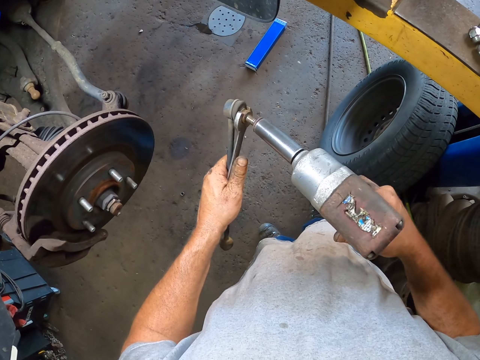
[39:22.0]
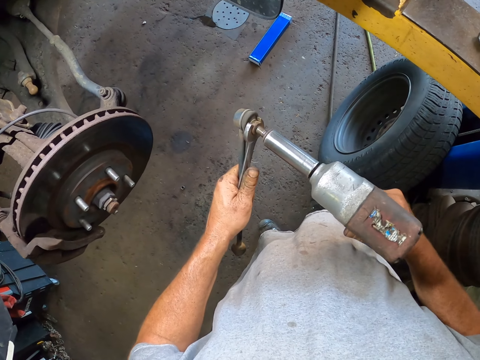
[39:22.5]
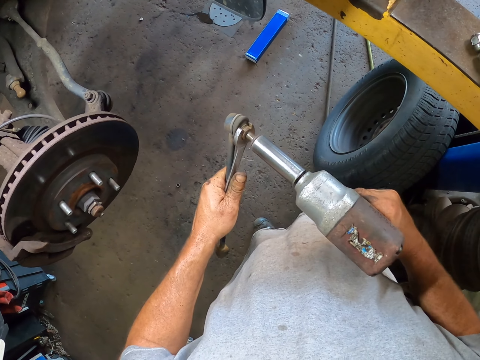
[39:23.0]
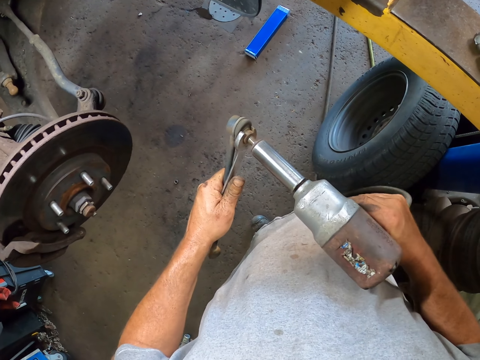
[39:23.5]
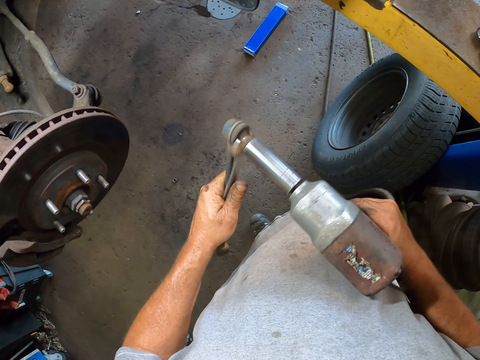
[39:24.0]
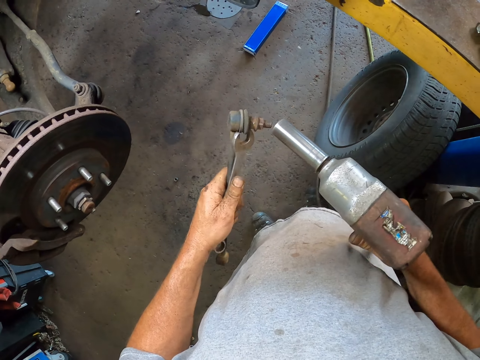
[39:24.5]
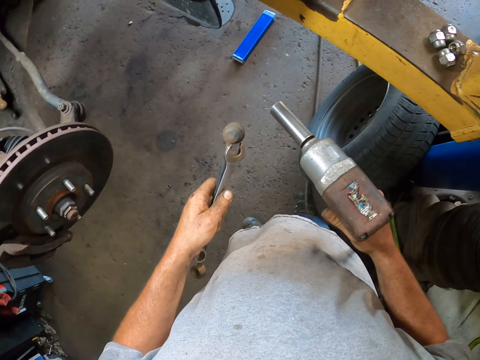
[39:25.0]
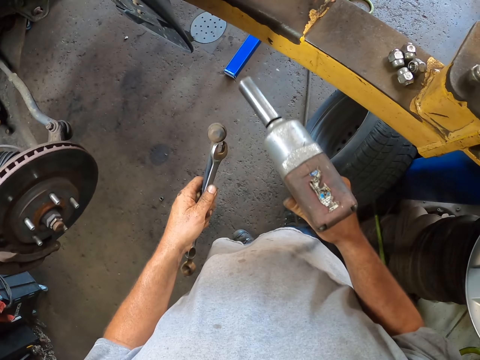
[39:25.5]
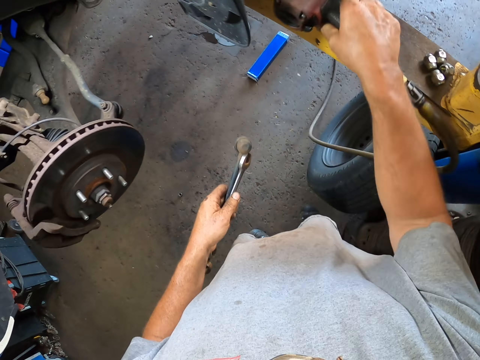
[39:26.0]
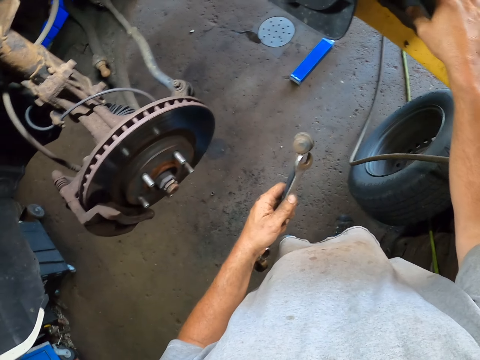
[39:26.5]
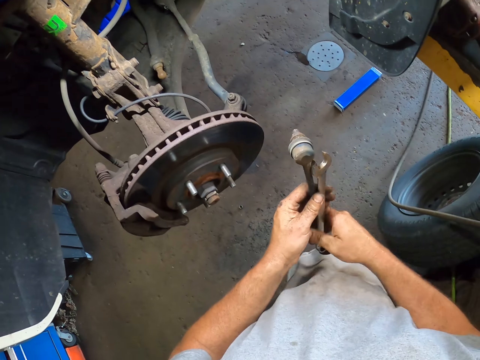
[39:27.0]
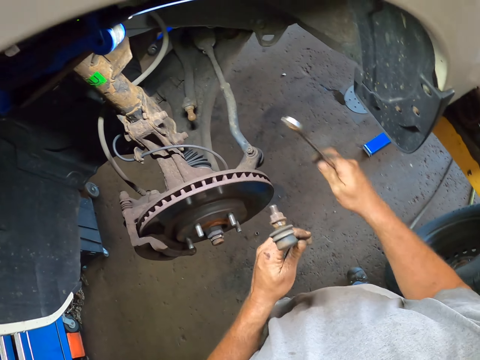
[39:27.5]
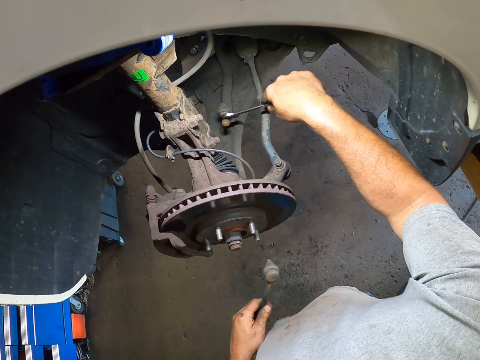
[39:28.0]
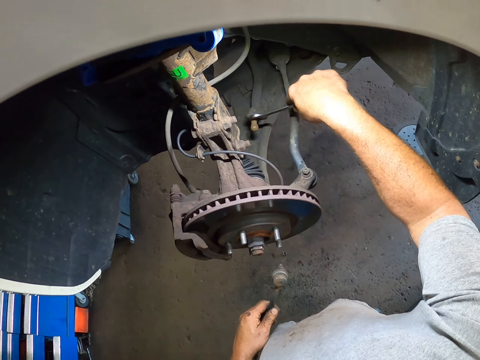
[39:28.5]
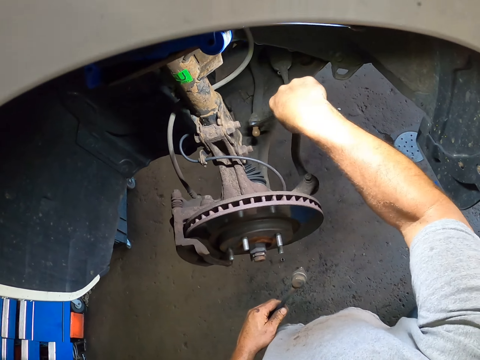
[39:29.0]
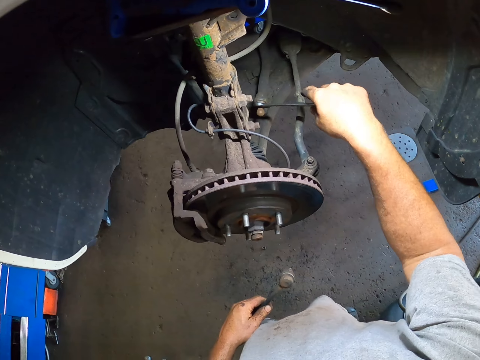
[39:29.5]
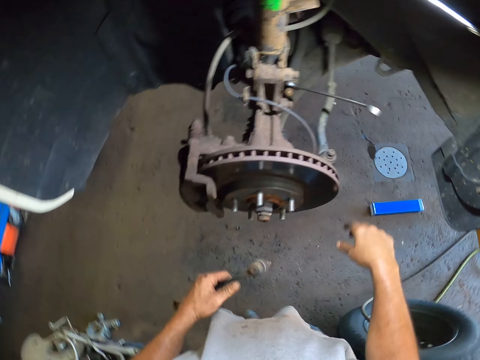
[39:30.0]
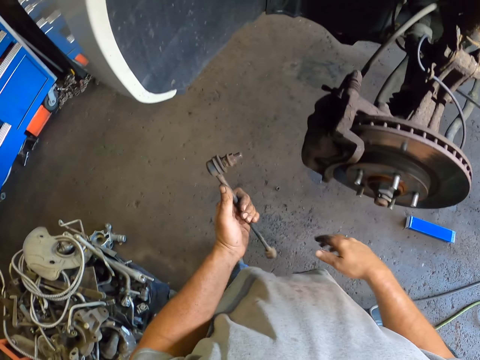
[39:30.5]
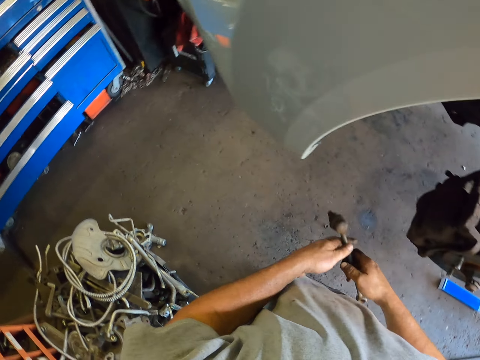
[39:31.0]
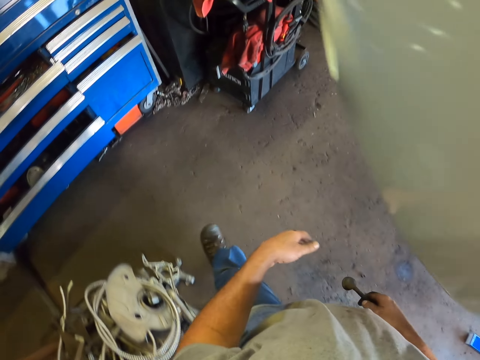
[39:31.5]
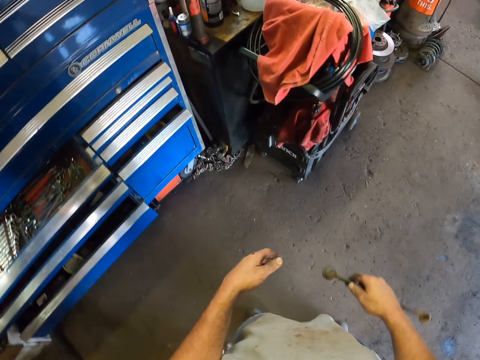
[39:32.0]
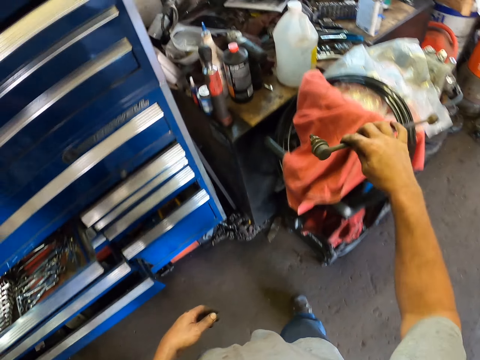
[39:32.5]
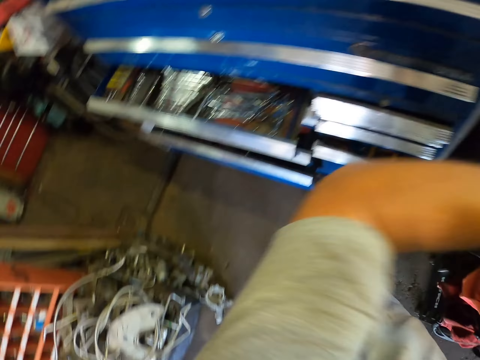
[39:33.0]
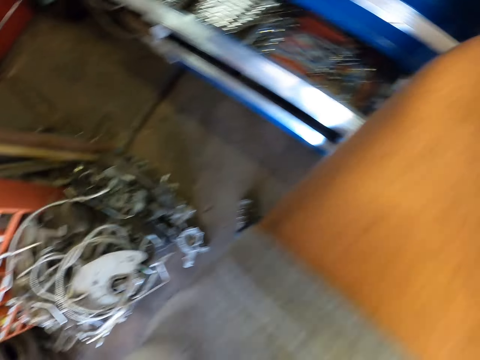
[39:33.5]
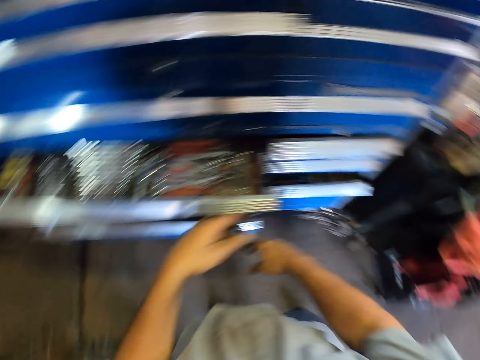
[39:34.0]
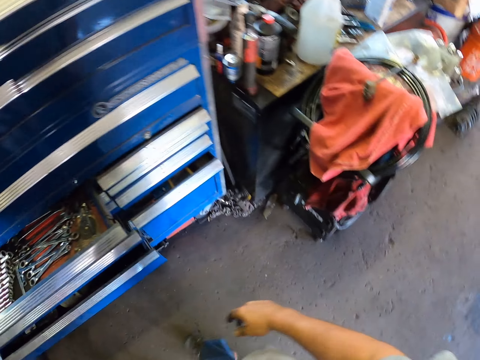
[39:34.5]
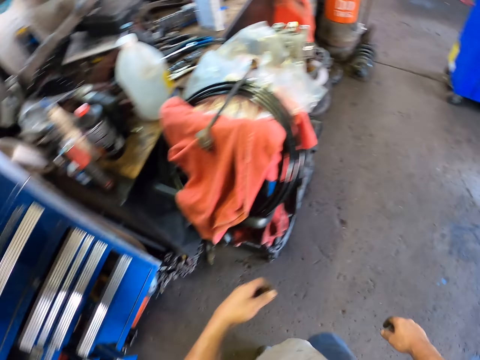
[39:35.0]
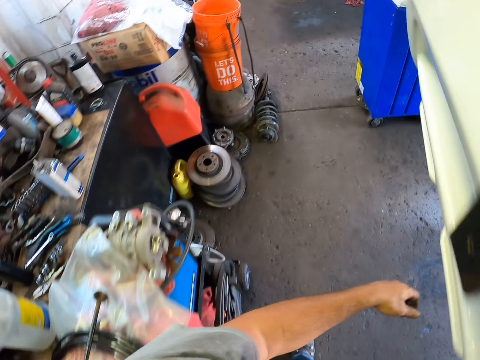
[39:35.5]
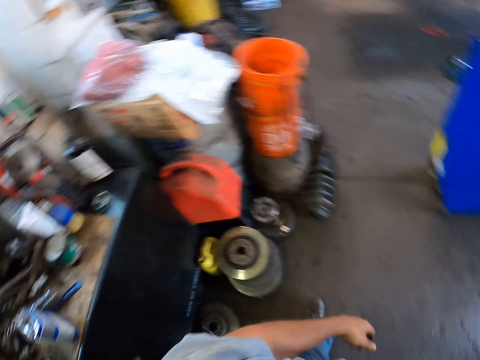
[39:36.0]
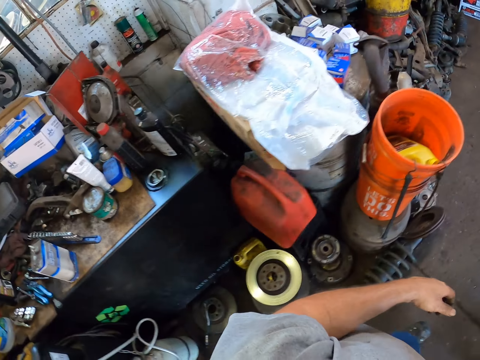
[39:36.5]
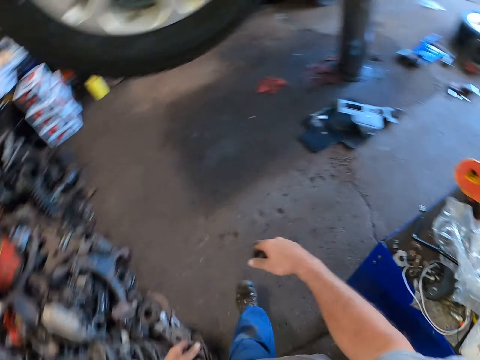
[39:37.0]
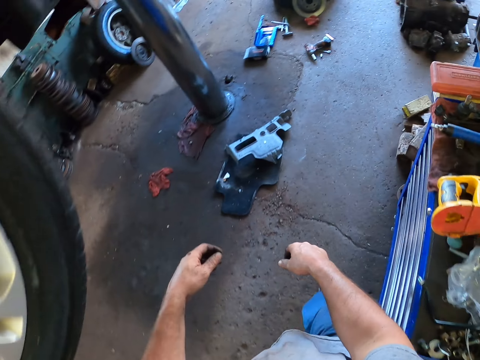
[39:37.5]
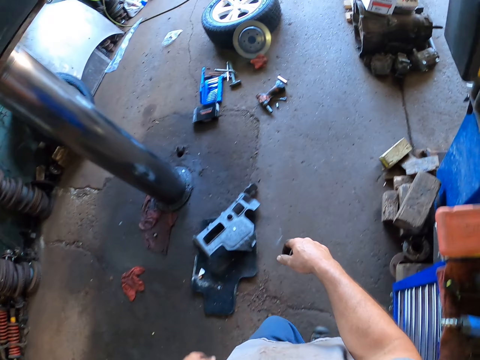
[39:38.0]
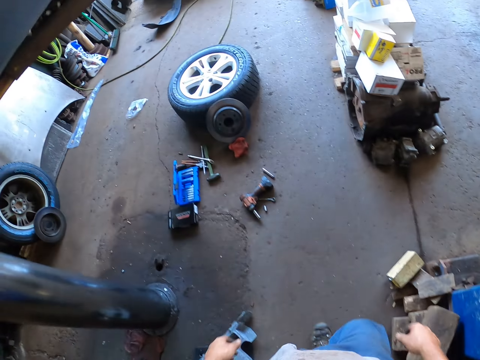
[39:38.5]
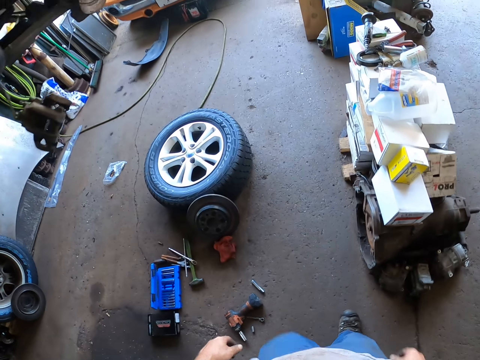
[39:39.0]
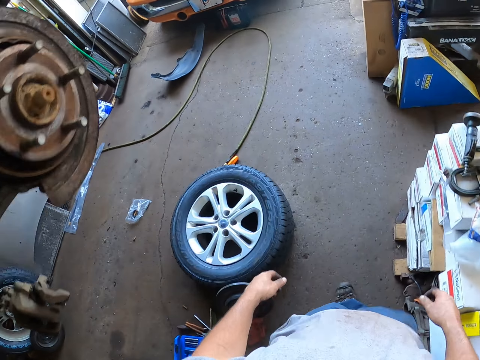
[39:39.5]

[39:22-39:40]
The camera wearer drills the metal with the electric drill. They place the electric drill on the car lift. They put the spanner on a nut under the car. They fasten the nut with the spanner. They walk around in the garage. They place the metal on the counter. They walk around in the garage.

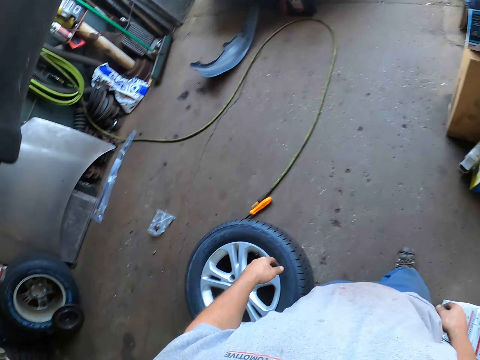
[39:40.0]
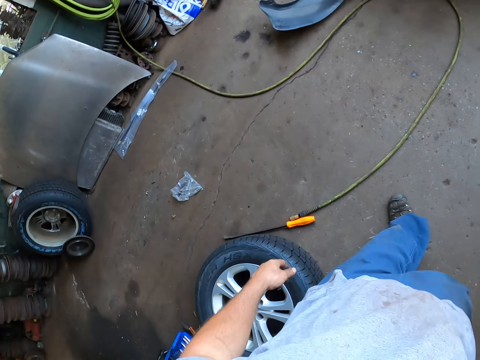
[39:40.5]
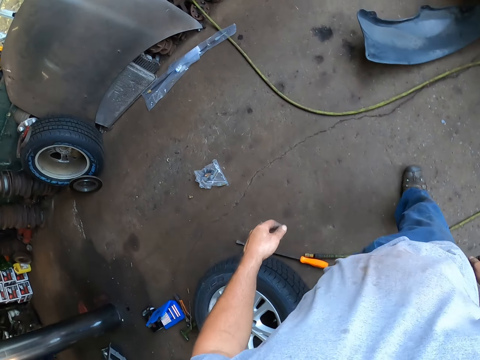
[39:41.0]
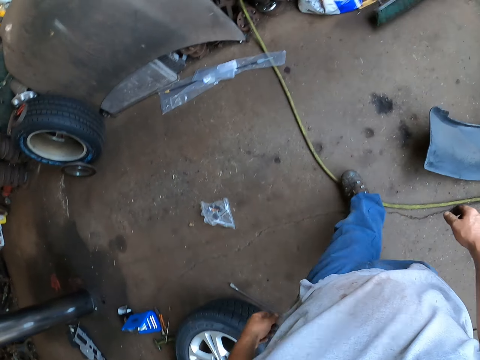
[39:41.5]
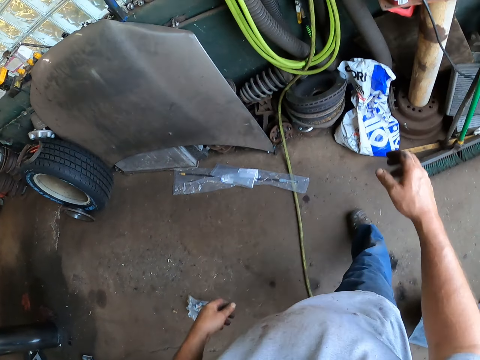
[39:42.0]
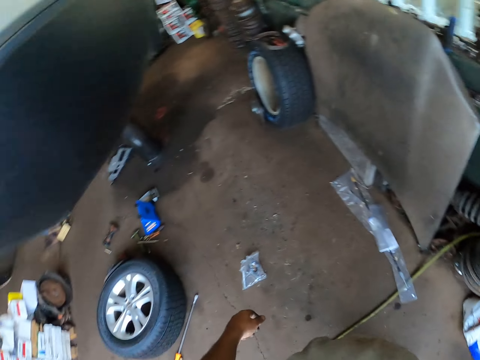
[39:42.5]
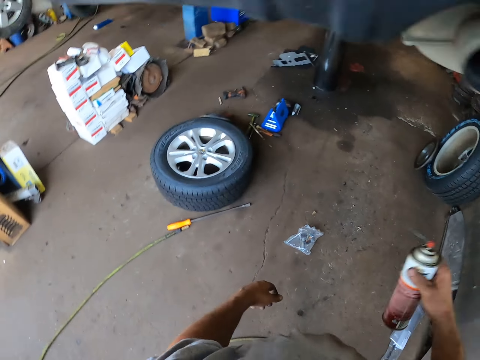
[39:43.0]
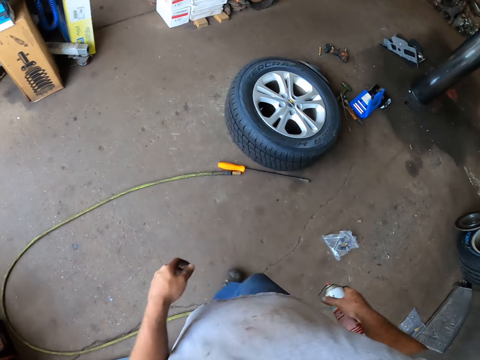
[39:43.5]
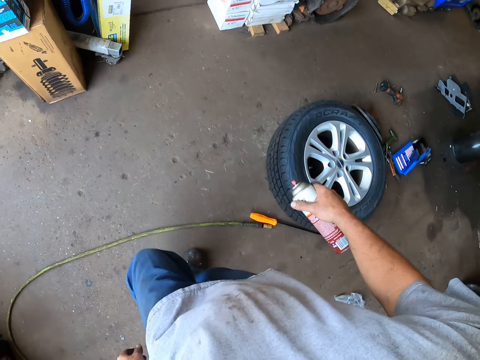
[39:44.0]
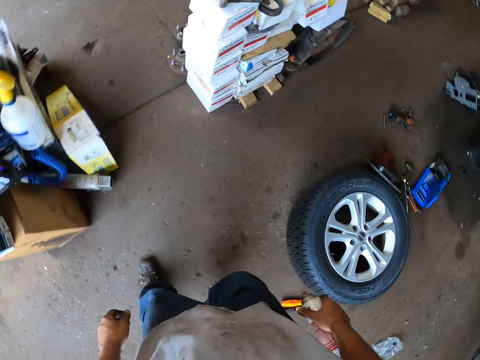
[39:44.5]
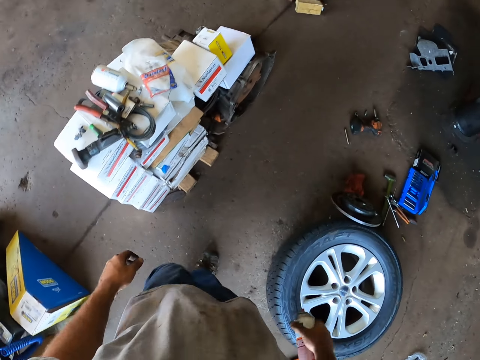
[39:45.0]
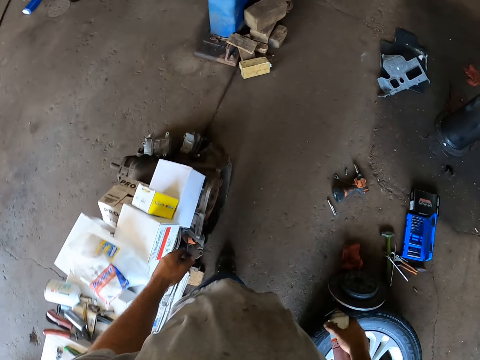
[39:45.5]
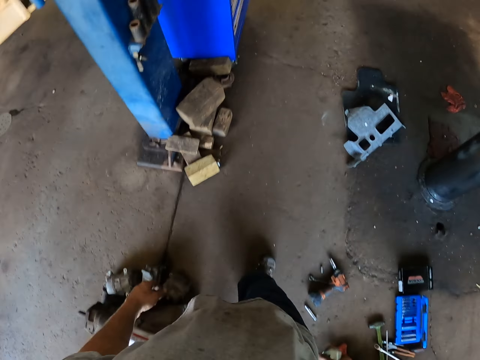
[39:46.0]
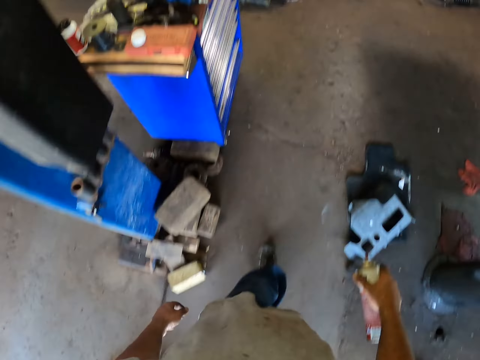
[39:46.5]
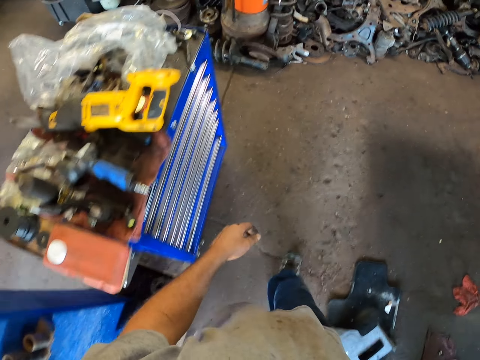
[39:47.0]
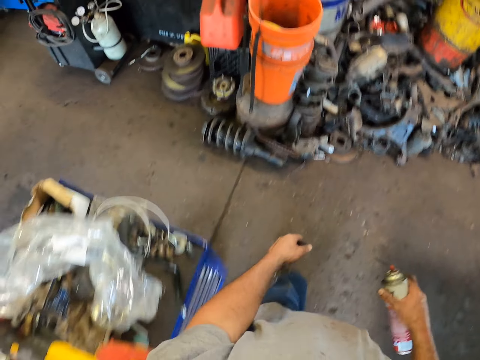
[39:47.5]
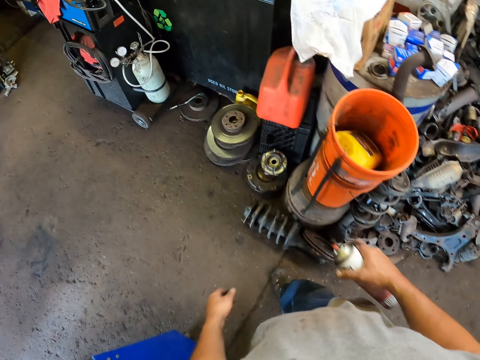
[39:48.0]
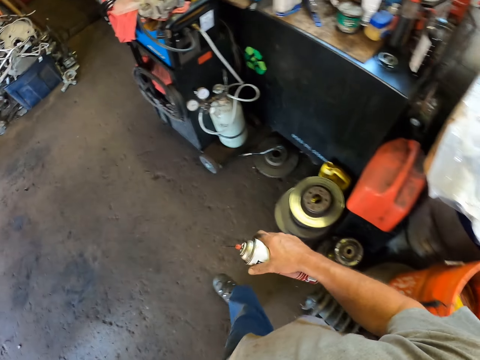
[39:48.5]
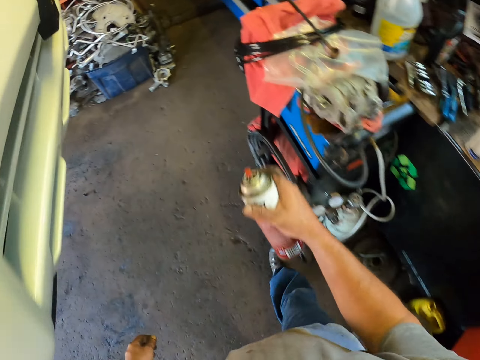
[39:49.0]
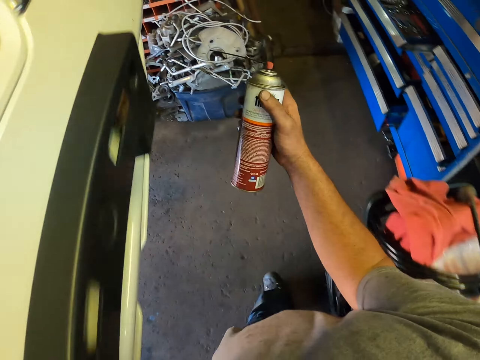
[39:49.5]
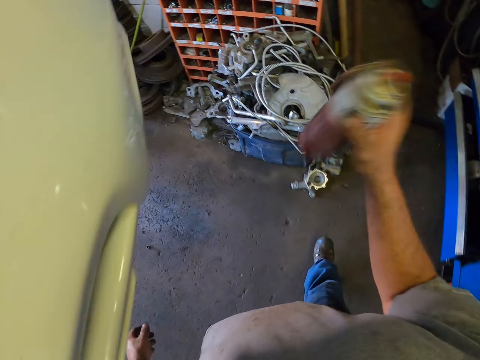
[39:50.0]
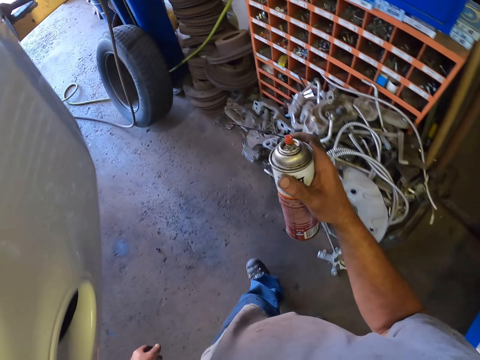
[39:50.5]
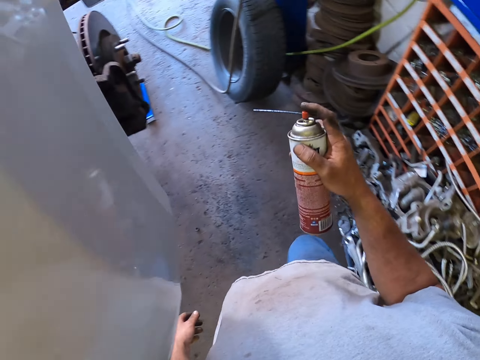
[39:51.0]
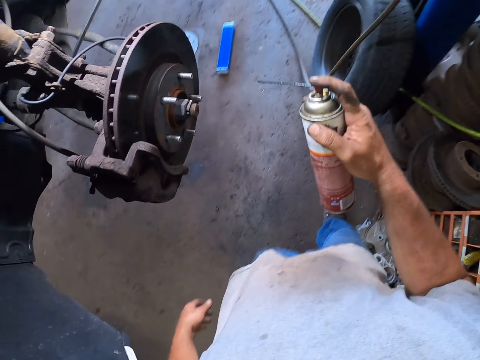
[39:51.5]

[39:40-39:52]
The camera wearer picks something. They shake the bottle. They walk to the car. They shake the bottle.
